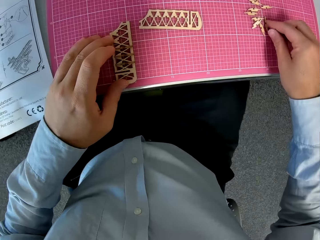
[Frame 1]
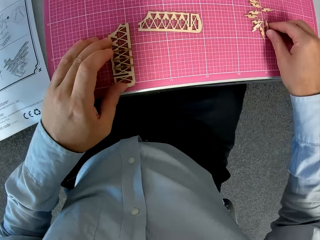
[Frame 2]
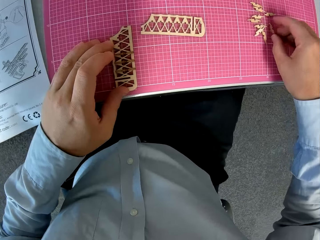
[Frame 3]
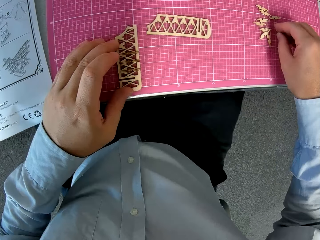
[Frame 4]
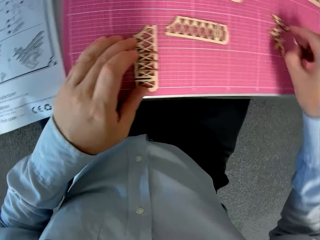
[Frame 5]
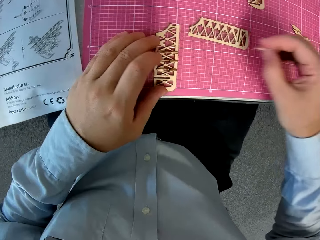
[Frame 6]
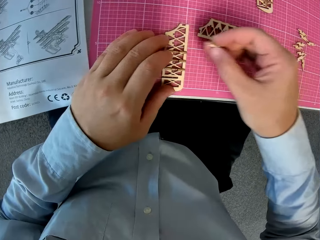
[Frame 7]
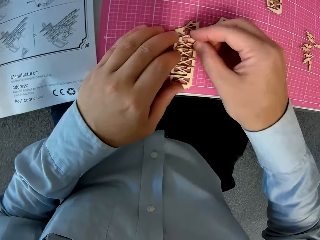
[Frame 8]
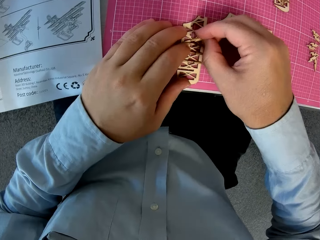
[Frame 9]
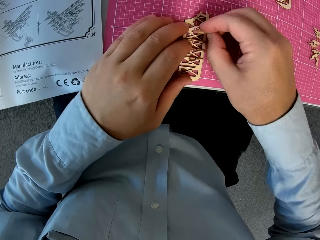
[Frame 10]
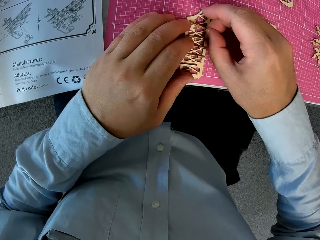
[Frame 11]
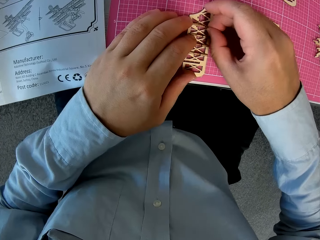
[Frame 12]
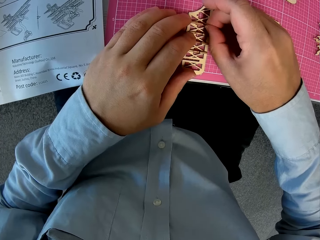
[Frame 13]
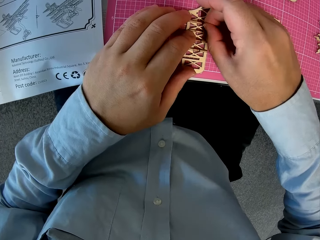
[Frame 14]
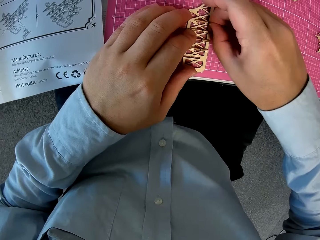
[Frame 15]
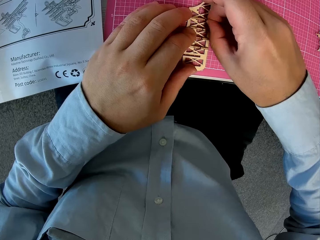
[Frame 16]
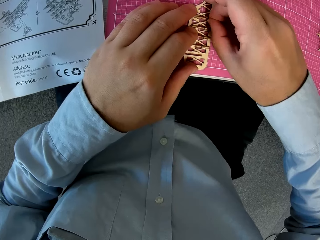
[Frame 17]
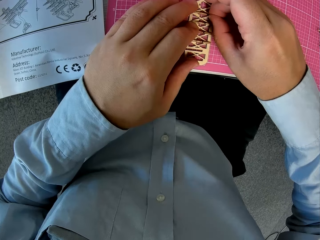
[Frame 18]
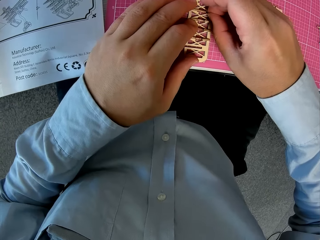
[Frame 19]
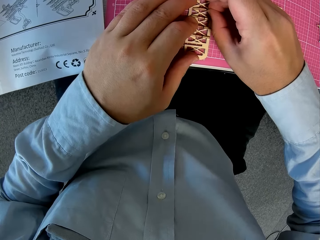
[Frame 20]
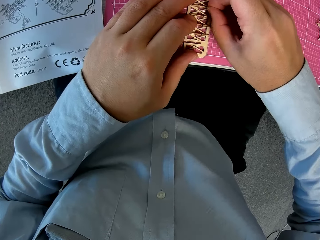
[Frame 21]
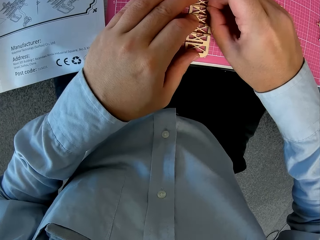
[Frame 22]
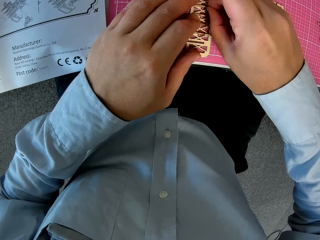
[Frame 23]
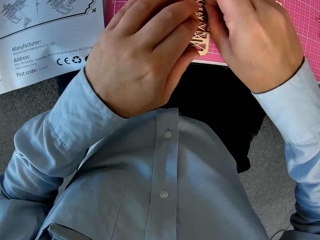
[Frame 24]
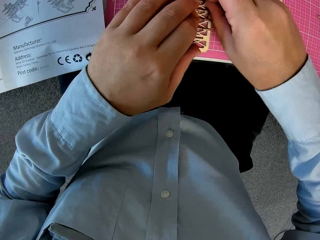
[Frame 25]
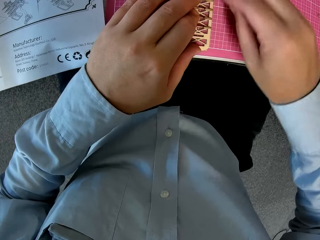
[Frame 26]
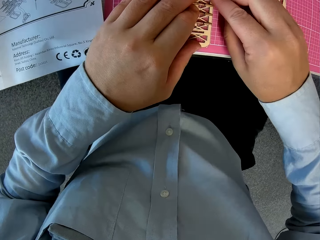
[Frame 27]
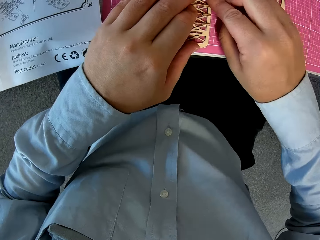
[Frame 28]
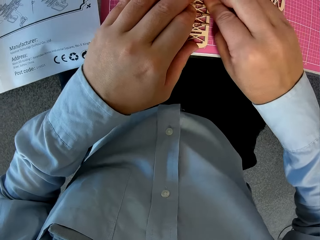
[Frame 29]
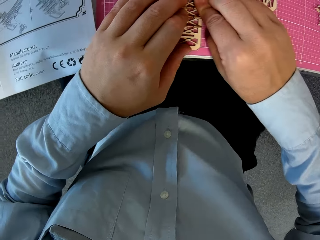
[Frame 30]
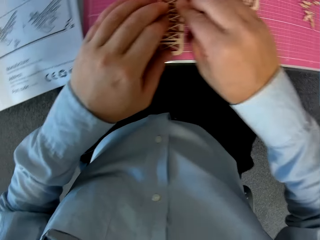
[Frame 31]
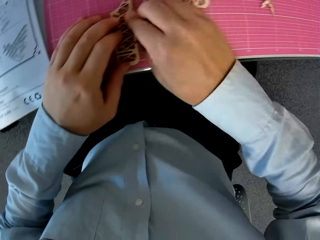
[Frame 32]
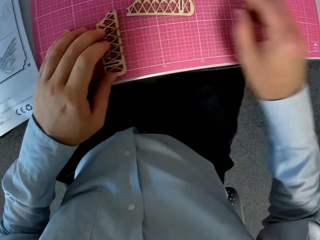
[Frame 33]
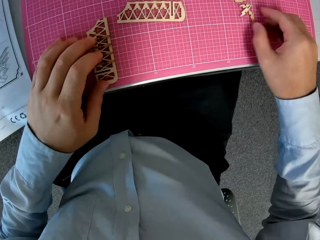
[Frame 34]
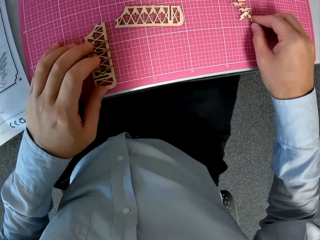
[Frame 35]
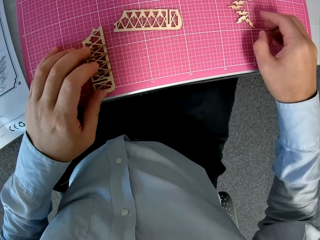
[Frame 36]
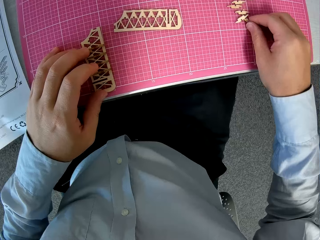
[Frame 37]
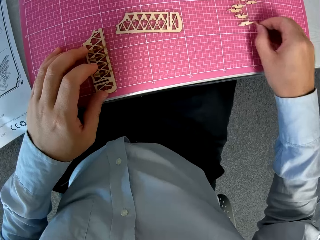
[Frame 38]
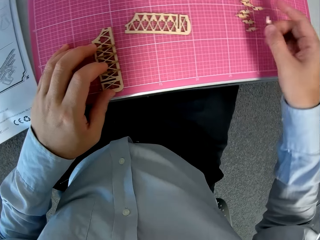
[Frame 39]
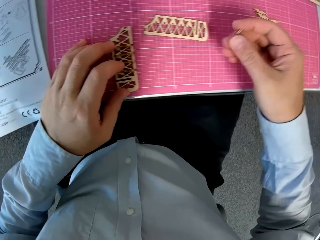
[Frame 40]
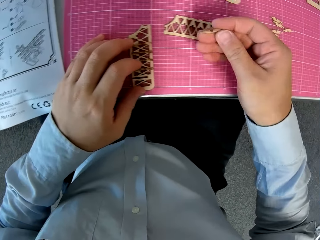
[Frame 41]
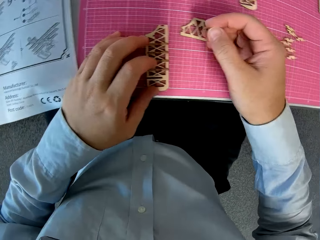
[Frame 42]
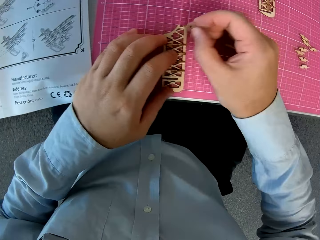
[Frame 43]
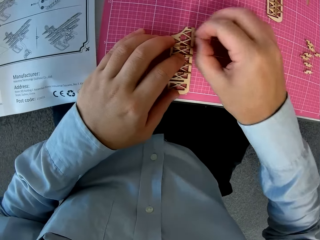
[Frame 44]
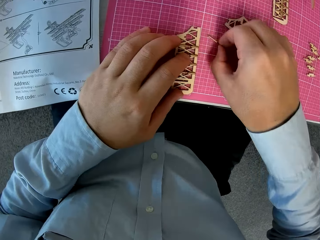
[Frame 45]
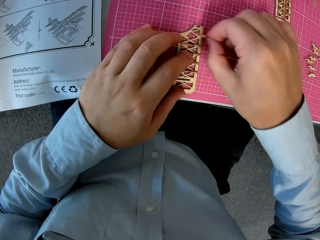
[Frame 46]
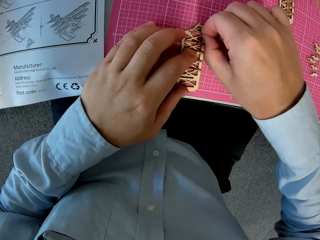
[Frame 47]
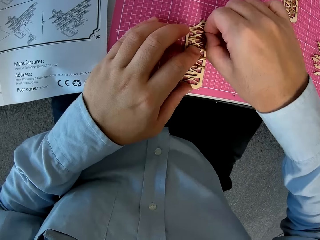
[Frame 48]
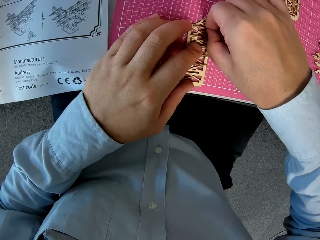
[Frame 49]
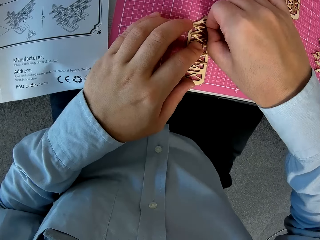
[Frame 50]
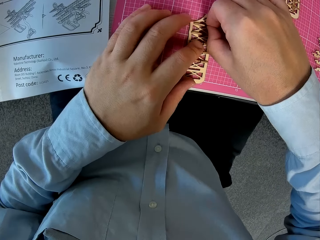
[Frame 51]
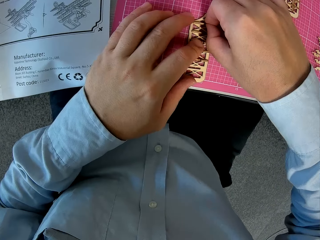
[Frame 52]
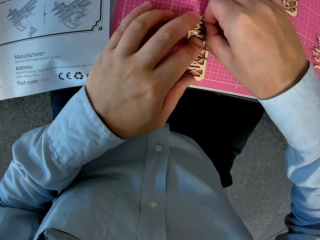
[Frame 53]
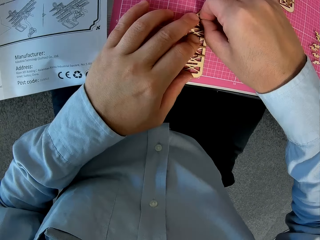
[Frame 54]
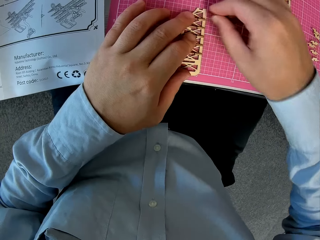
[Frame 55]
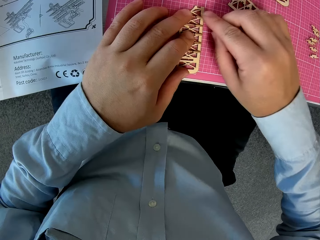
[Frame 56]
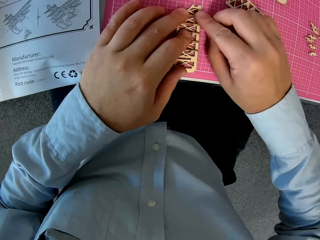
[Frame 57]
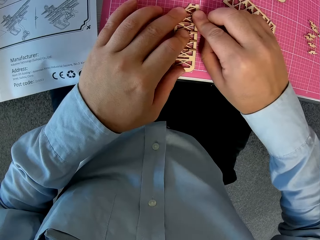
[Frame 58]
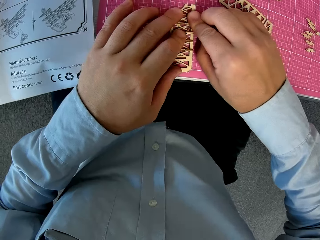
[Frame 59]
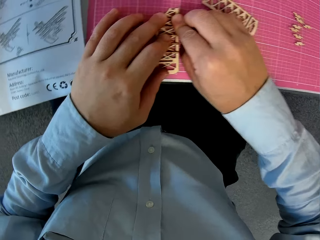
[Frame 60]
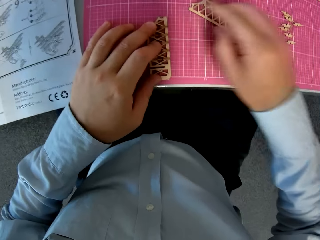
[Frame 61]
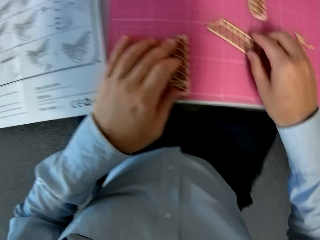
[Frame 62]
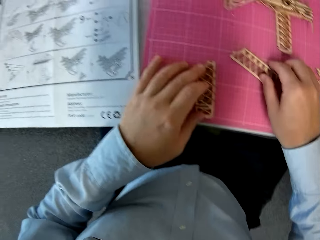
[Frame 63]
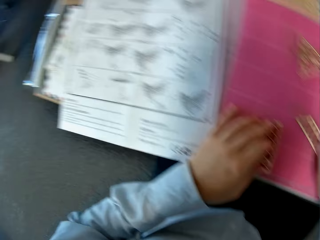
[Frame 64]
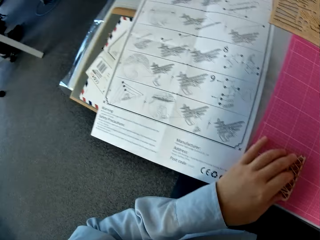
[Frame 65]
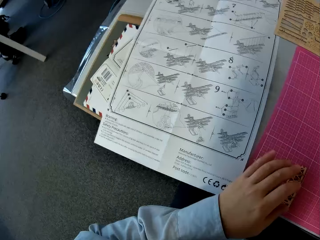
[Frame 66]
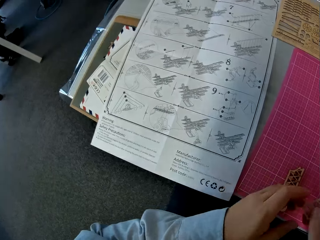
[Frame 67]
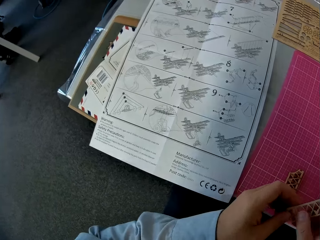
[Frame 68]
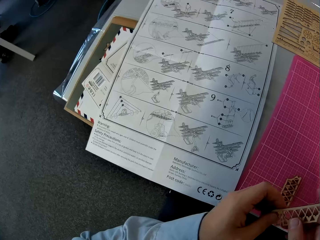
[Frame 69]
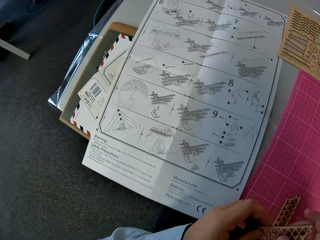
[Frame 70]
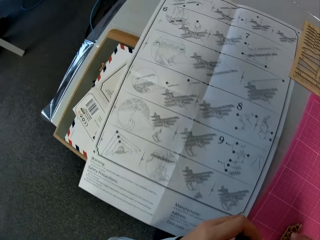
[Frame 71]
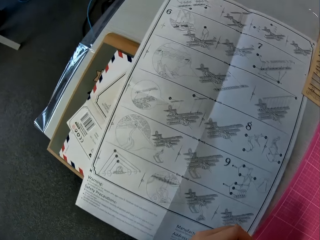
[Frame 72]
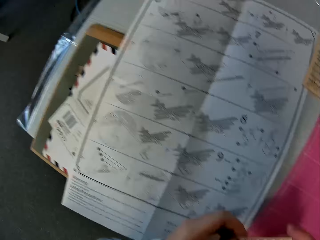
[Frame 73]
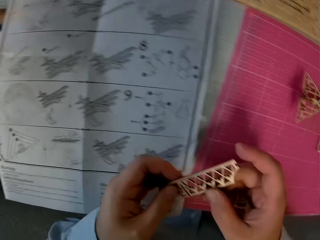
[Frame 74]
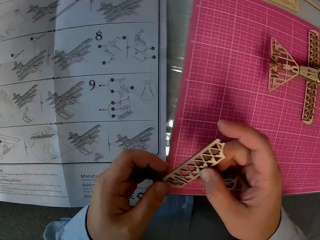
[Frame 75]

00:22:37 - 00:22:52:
The camera wearer picks up a wooden piece from the cutting sheet. He attaches the wooden piece to the attached wooden pieces on the cutting sheet. He picks up a wooden piece from the cutting sheet. He adjusts the puzzle piece. He fixes the puzzle piece to something on a graph board. He picks up a component from the table with his right hand.

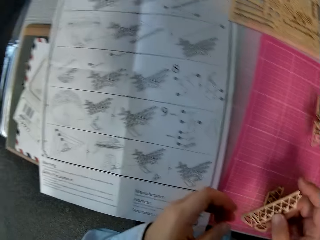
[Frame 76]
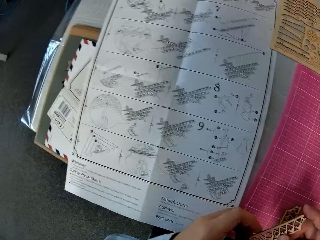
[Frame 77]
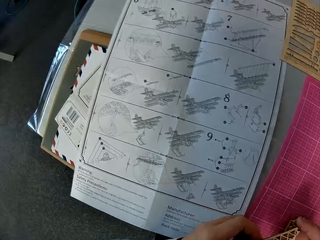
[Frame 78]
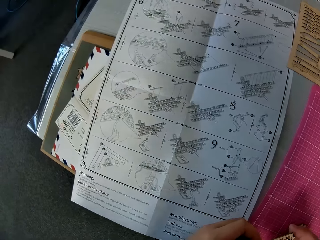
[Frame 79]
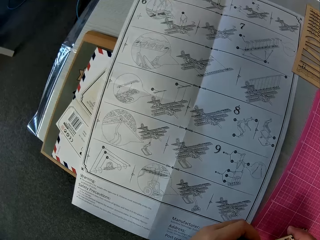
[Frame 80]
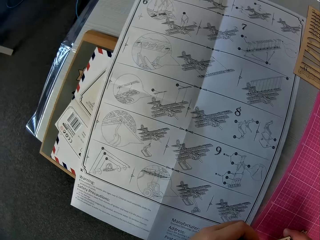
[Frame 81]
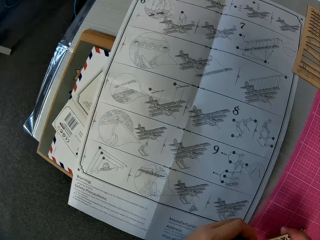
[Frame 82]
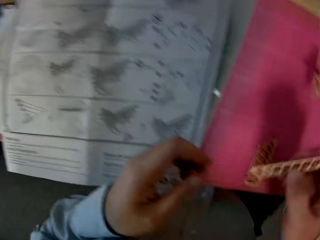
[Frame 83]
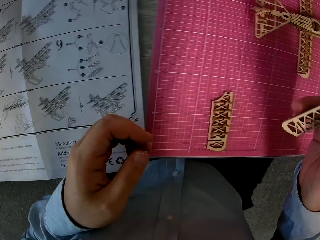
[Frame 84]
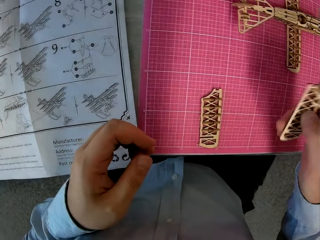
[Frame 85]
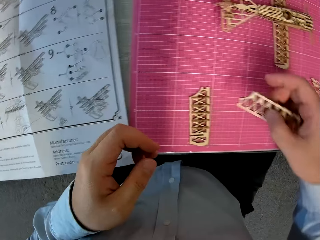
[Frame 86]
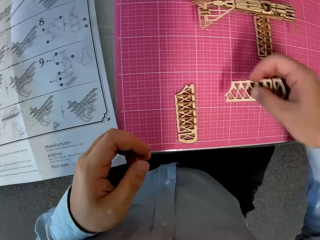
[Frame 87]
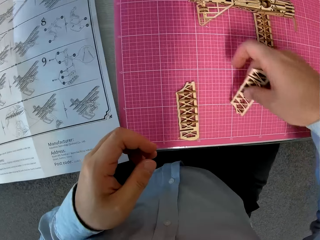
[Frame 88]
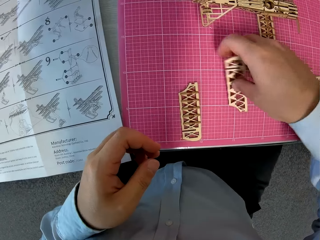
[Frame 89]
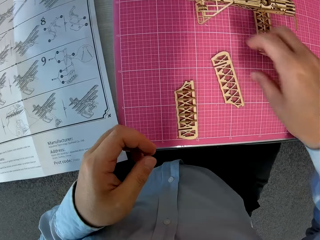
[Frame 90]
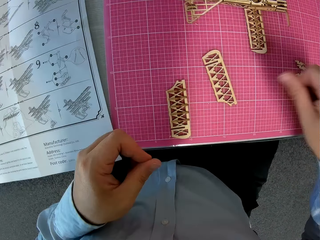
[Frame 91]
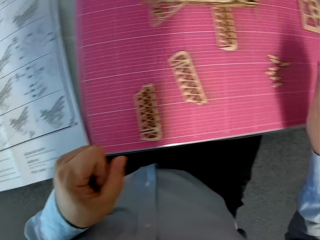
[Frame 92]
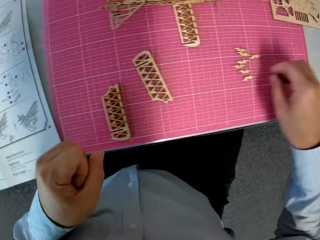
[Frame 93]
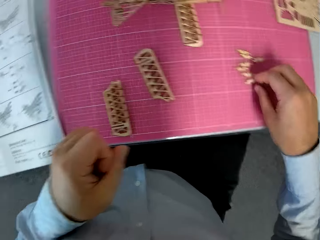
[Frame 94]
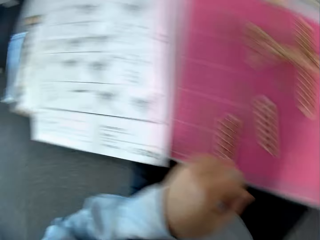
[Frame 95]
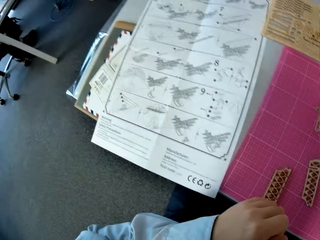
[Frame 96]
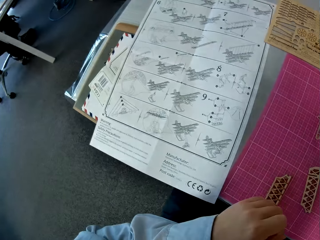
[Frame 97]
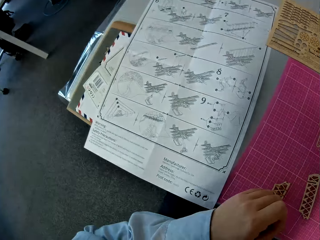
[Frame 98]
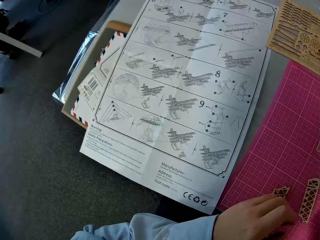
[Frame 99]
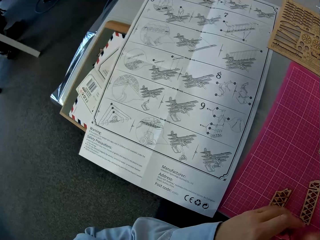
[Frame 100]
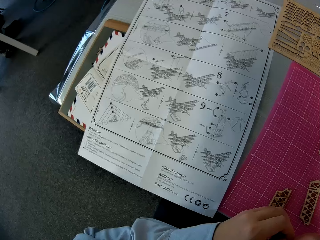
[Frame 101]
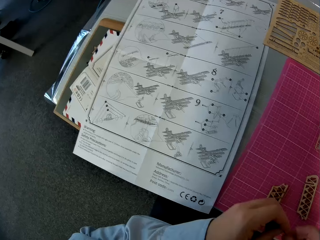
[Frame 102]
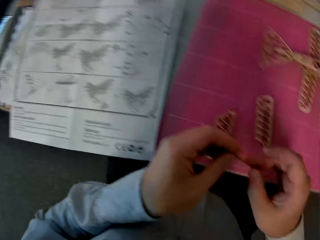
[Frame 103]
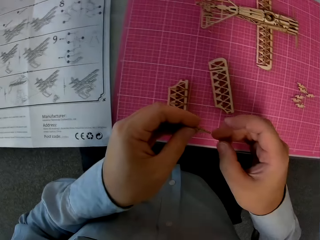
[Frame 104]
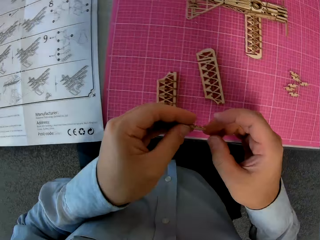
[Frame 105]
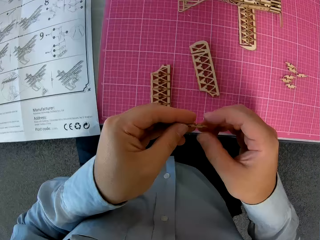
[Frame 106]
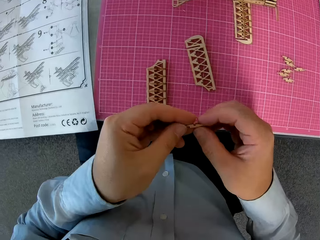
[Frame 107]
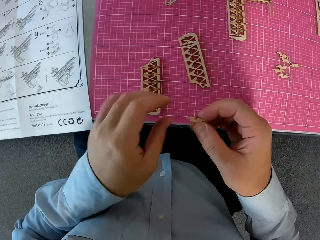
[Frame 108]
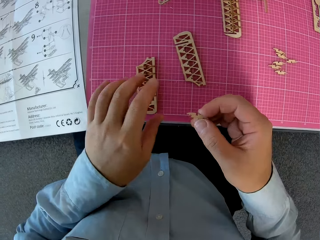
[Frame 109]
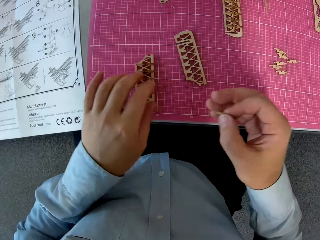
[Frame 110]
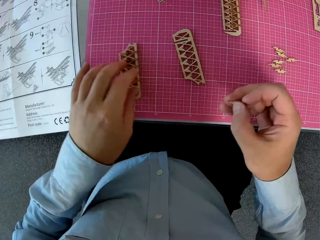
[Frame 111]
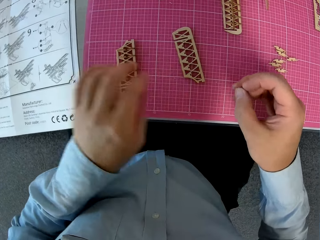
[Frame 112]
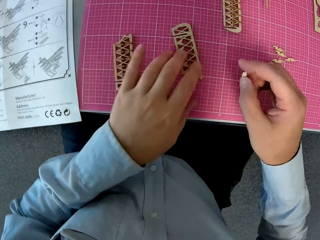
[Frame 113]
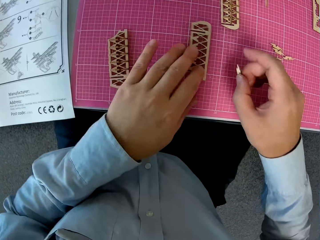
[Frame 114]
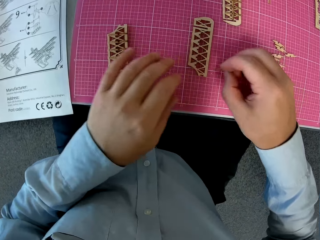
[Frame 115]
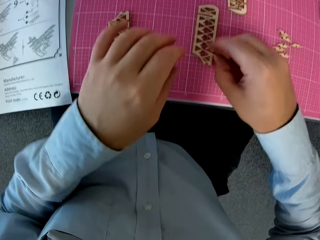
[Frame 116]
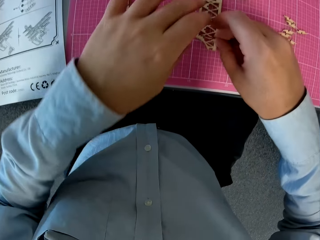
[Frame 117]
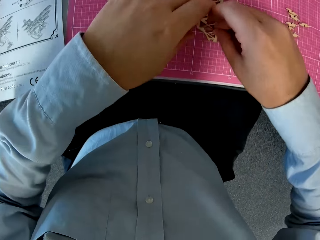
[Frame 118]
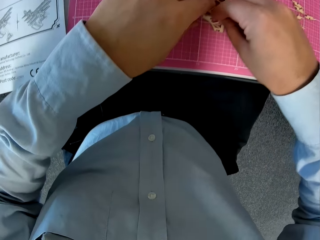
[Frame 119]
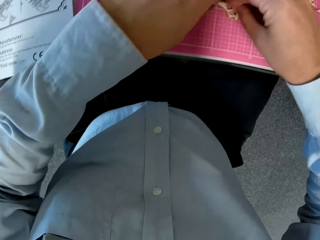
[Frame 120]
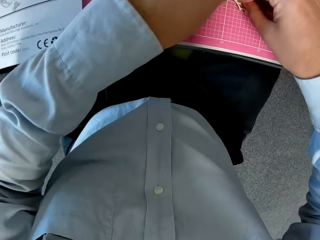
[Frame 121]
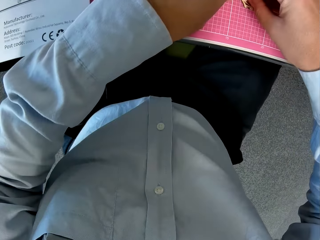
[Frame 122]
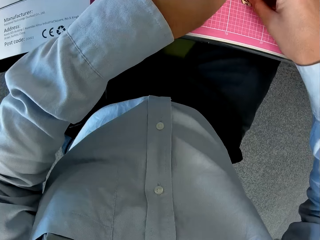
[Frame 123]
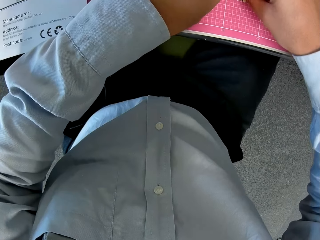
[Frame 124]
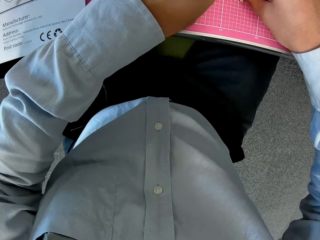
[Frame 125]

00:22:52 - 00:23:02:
The camera wearer looks at a manual paper on the left side. He looks towards the graph board. He drops the component on the table with his right hand. He picks up a piece from the table with his right hand. He looks at the manual paper on the left side. He adjusts the puzzle piece. He shifts a component on the graph board with his left hand. He positions something on the graph board. He attaches the piece to the component.
